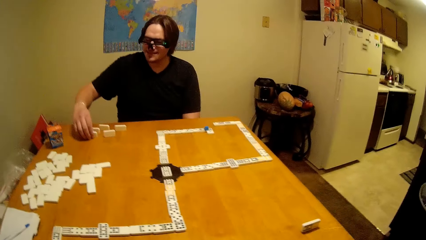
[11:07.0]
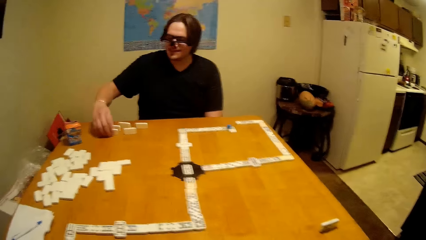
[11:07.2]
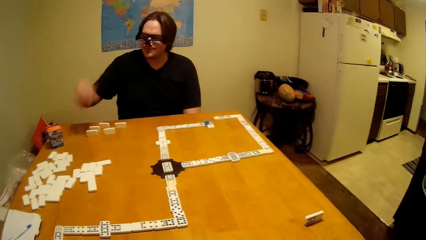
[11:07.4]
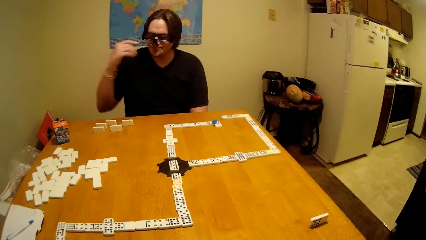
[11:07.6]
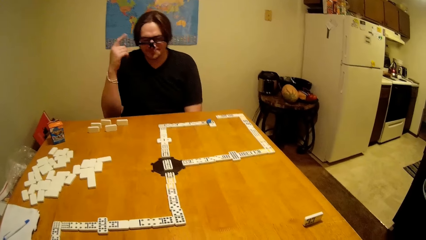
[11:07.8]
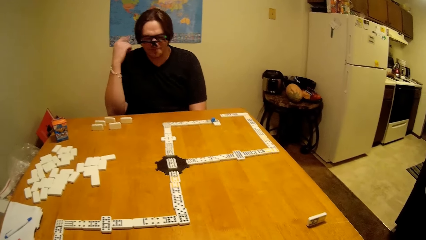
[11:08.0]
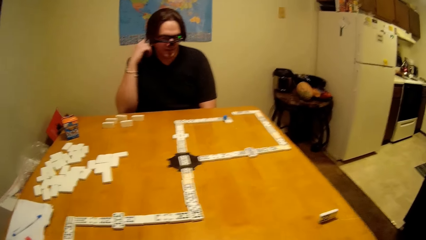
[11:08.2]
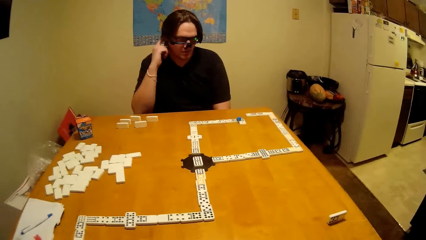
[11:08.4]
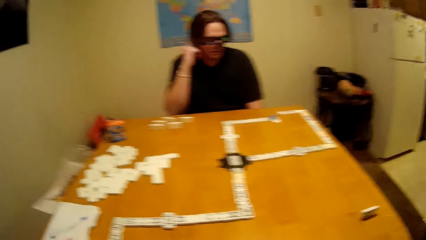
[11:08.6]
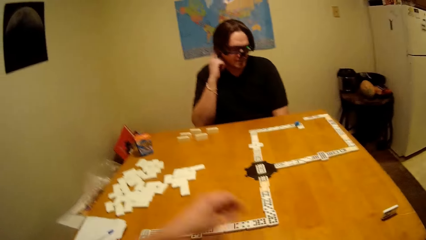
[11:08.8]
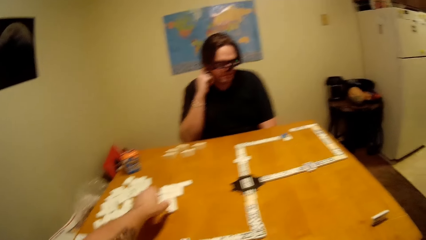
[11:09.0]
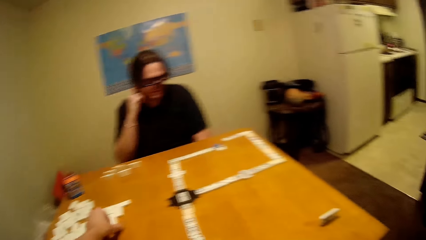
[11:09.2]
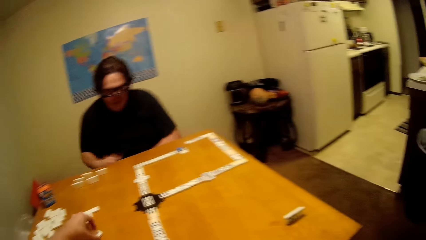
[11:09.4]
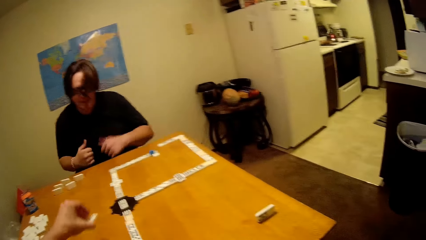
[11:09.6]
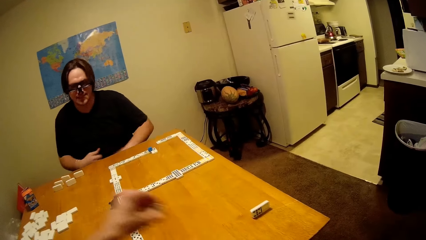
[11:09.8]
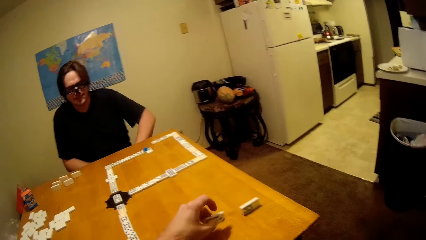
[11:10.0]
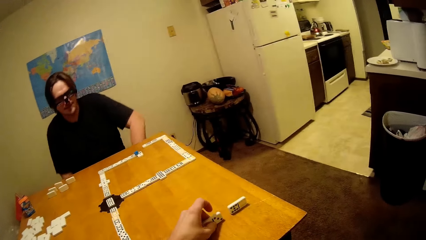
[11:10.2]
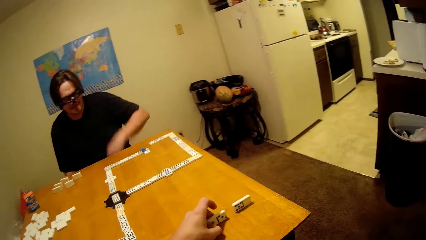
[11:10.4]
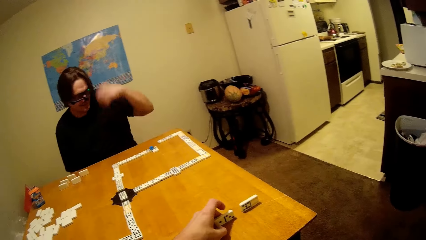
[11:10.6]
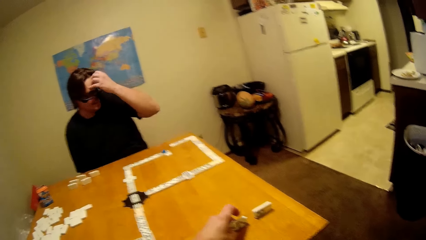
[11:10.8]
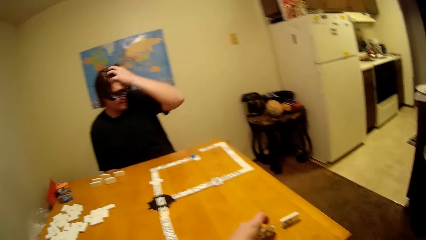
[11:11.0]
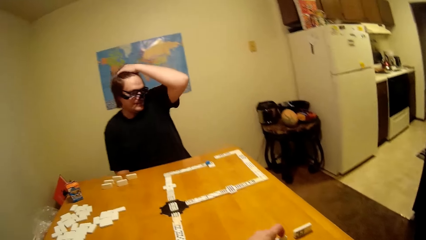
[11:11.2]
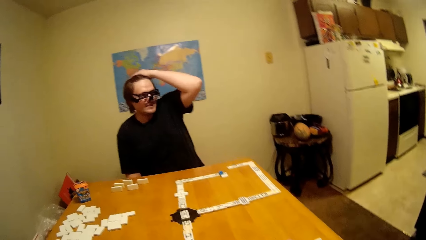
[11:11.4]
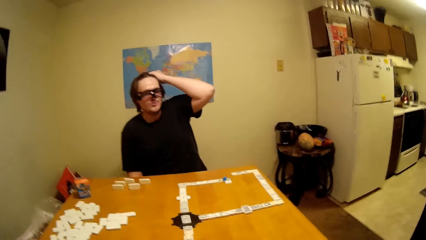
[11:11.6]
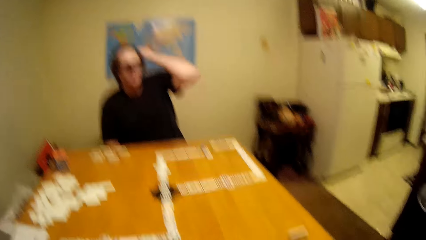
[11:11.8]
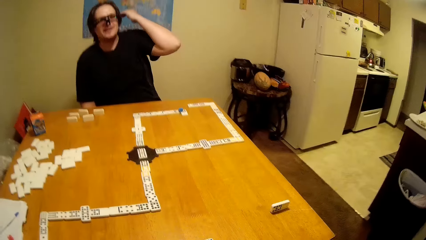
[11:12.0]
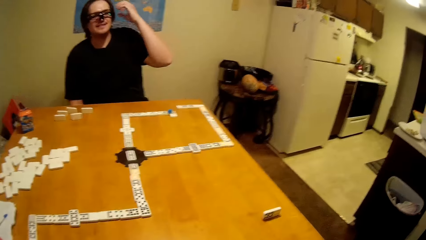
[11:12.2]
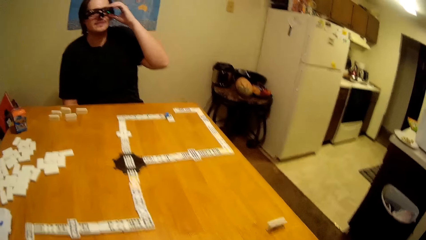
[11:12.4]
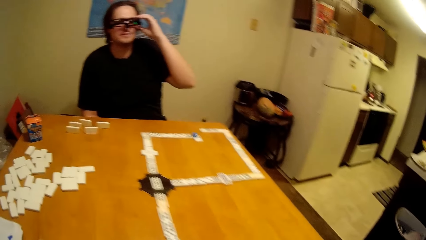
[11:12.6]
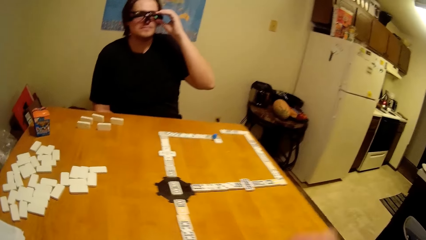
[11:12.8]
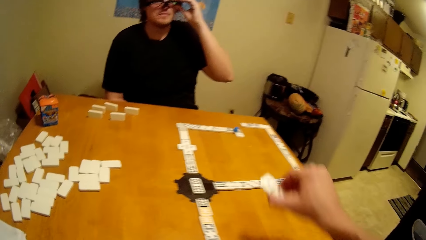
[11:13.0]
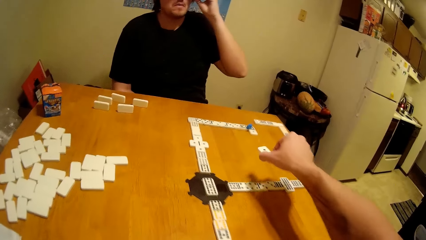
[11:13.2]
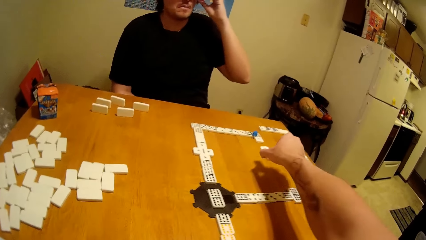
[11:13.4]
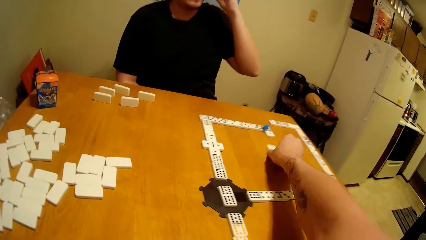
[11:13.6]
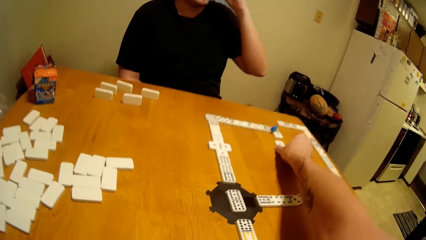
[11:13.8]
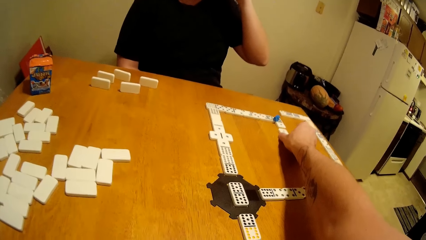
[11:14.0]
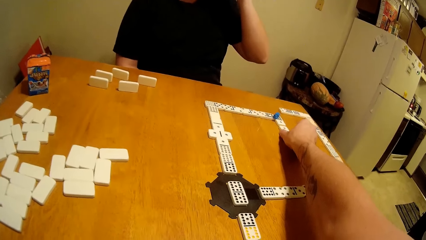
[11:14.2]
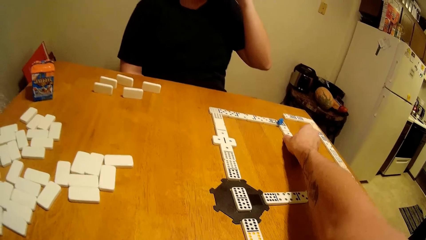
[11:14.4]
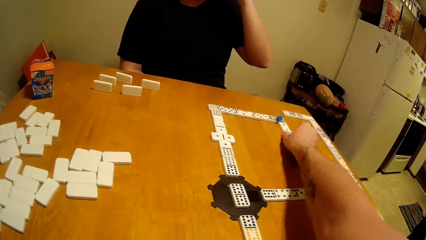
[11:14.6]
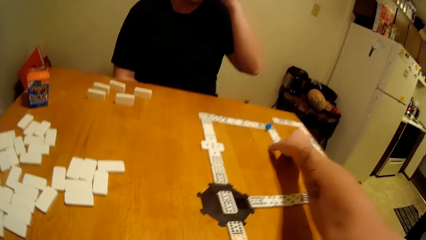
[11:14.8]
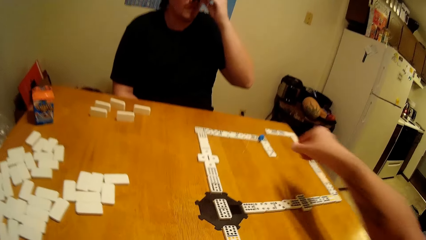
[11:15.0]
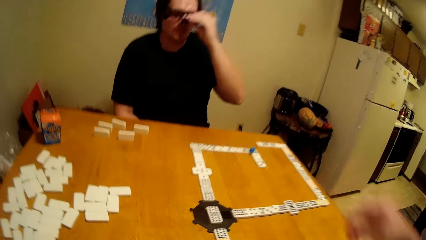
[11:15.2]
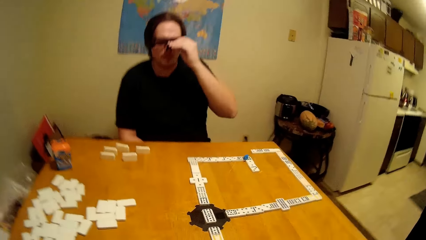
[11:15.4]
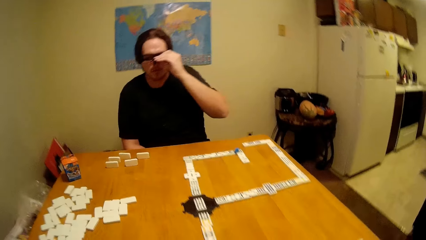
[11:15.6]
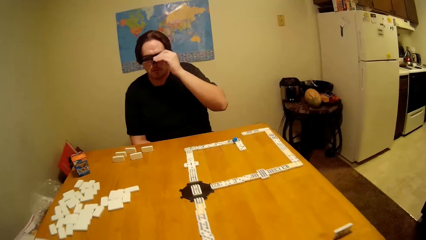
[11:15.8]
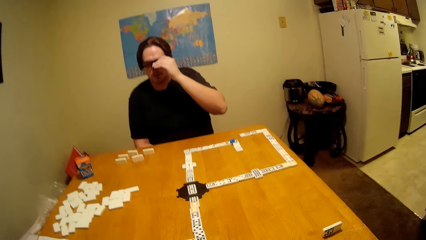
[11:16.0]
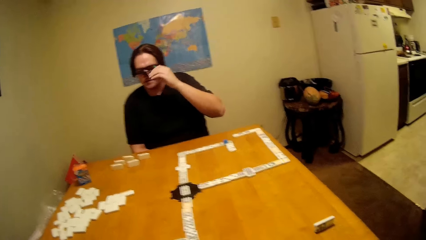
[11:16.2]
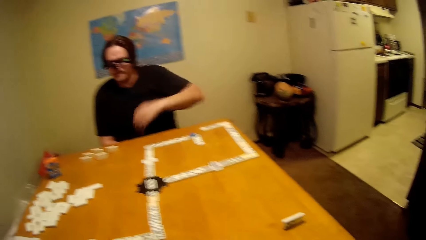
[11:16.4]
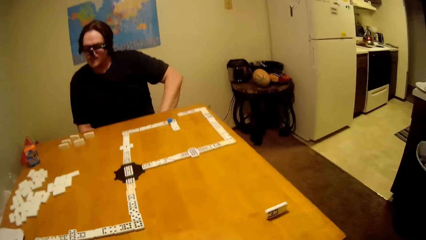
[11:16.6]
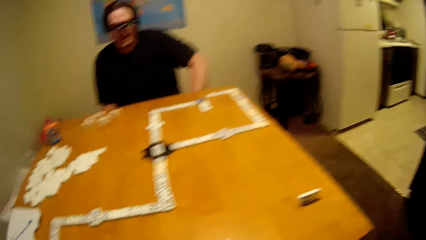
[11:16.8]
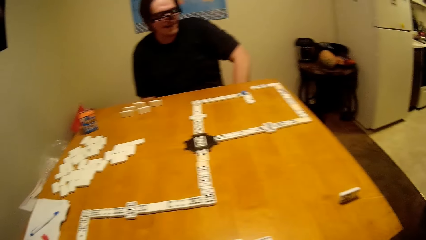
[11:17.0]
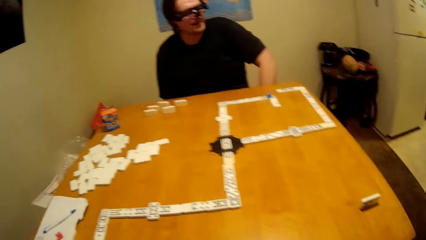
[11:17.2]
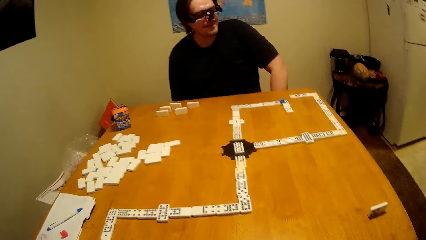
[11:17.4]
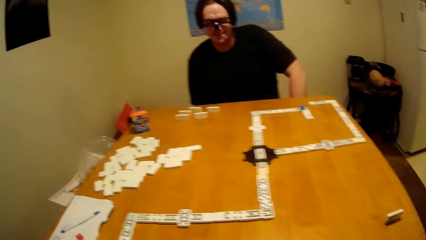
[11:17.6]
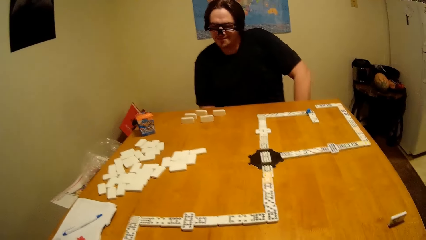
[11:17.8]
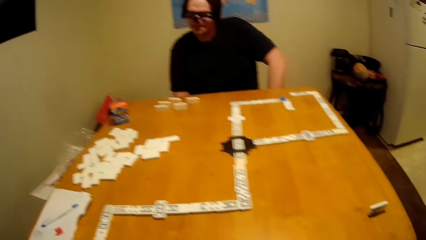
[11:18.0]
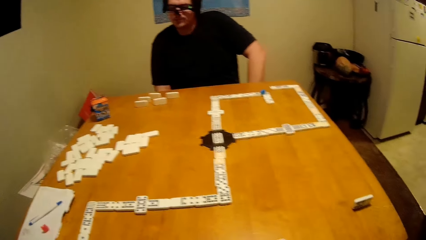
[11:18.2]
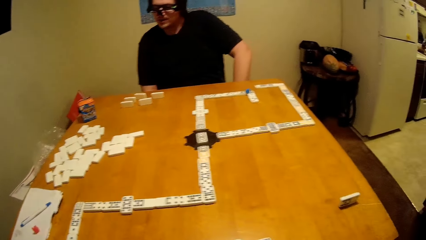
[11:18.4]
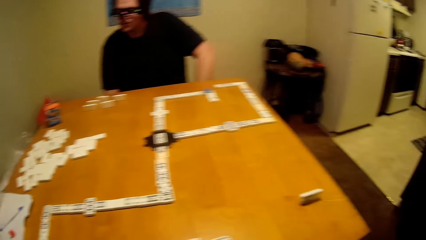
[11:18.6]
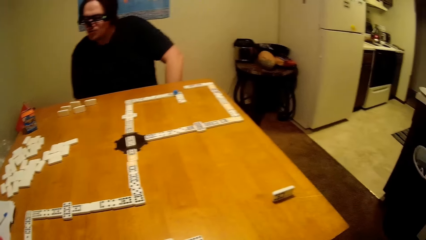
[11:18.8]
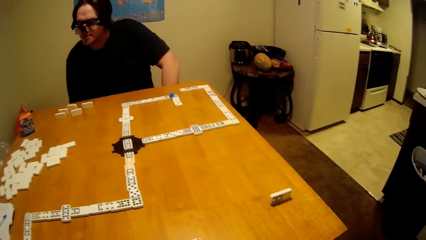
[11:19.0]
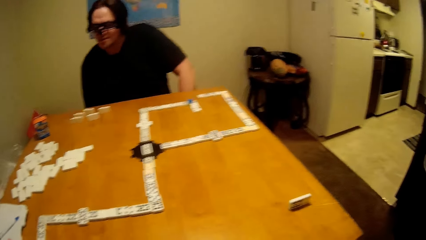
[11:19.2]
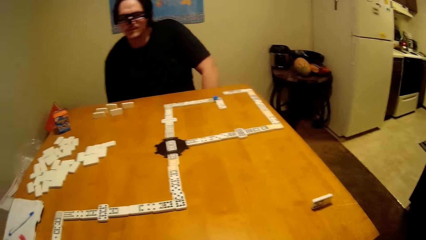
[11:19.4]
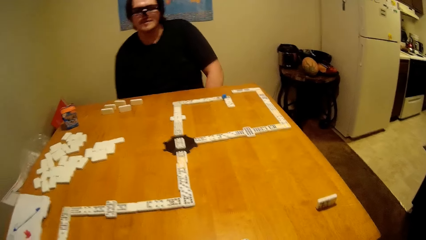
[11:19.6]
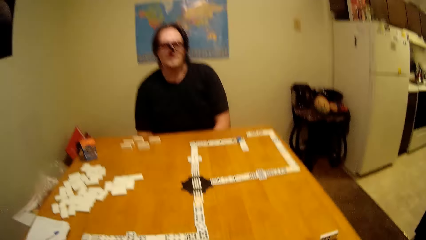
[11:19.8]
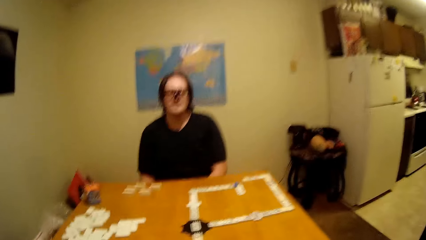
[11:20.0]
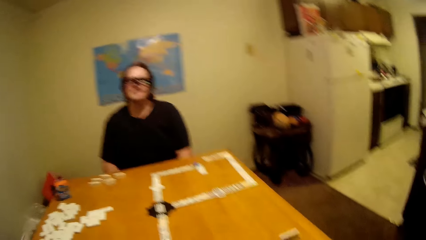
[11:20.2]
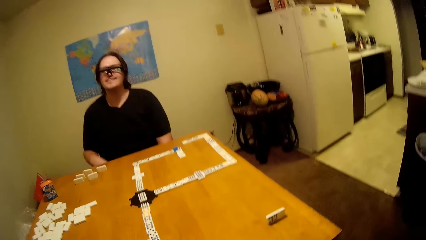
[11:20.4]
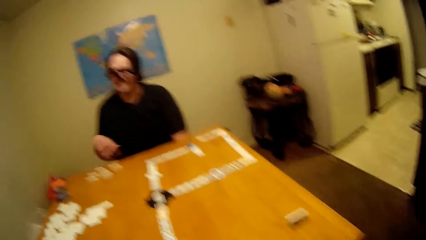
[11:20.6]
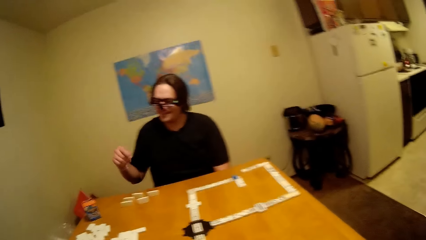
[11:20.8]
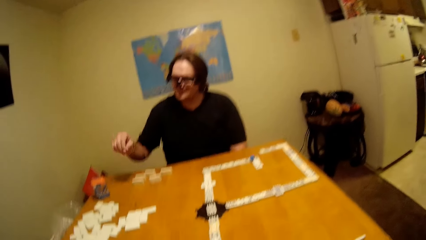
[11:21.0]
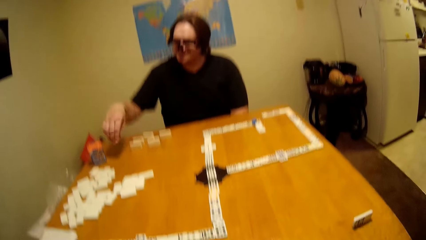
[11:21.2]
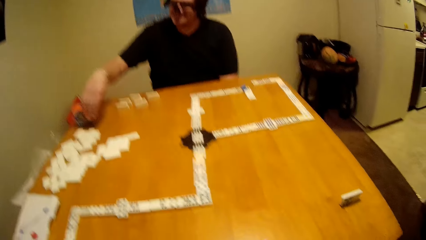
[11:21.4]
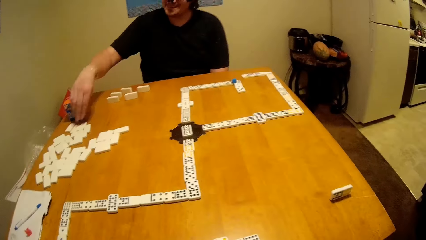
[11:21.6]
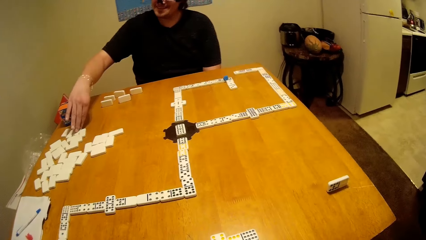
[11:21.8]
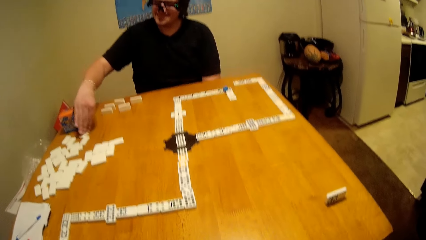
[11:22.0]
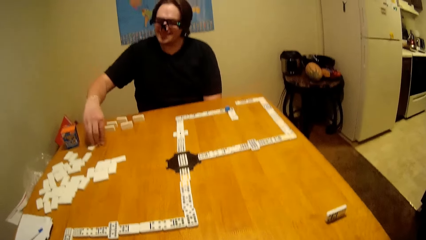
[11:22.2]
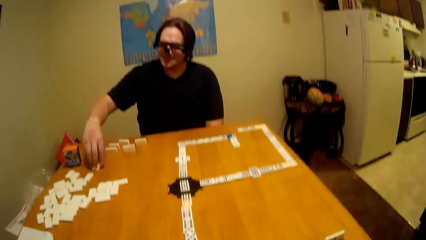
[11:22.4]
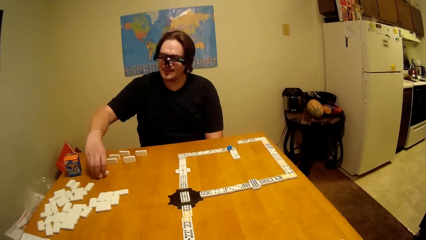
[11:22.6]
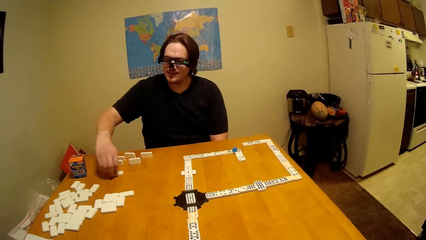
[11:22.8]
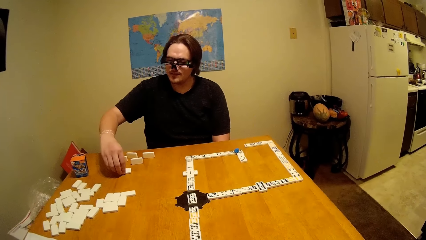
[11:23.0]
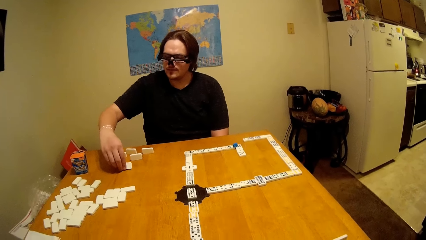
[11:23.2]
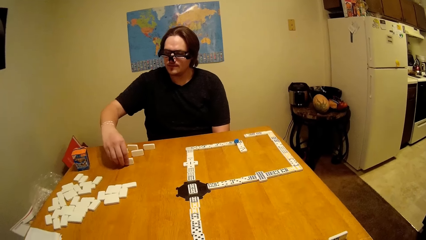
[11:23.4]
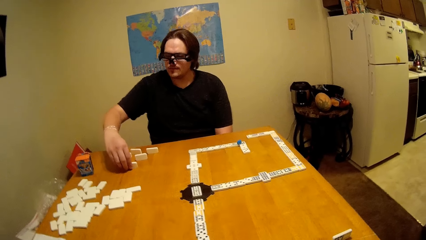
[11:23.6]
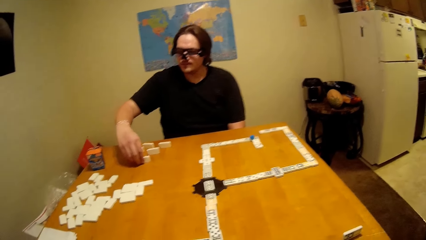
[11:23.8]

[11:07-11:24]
A man lifts up the hand. The camera wearer takes a piece of dominoes. They play the dice. They put the piece of dominoes down. The man touches the hair. The camera wearer puts the piece of dominoes down. The man puts the hand down. The man takes a piece of dominoes or dice.
